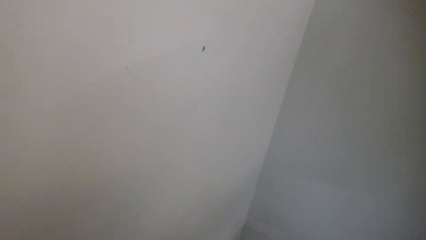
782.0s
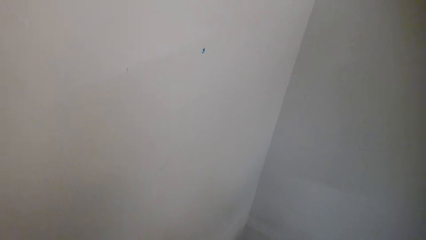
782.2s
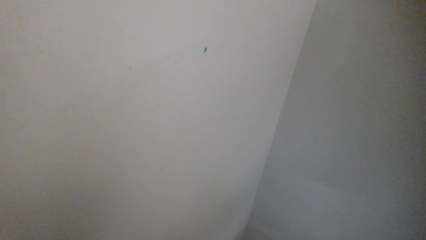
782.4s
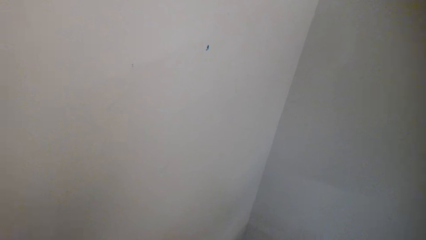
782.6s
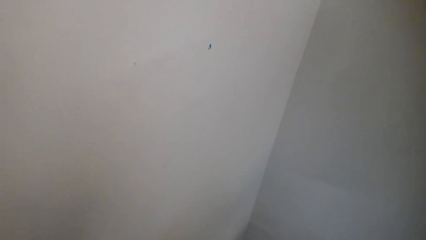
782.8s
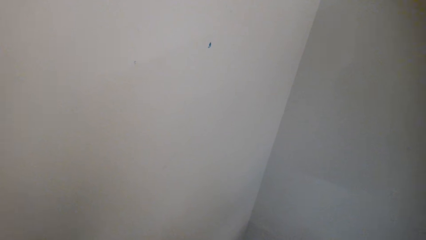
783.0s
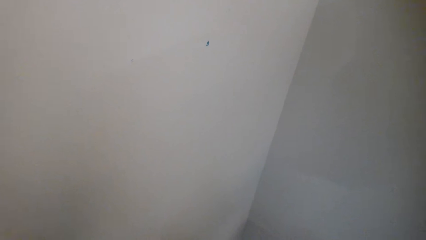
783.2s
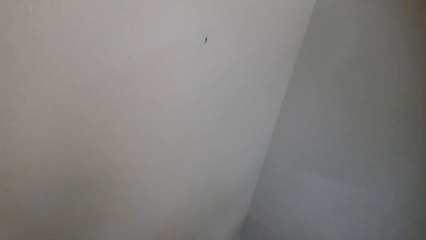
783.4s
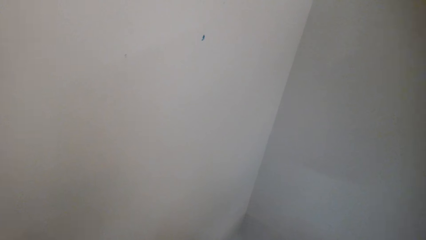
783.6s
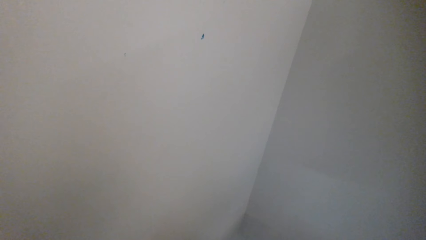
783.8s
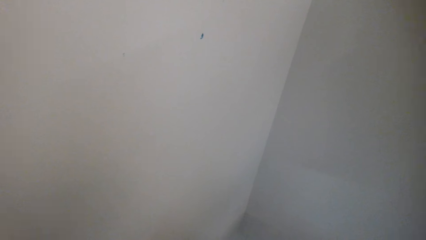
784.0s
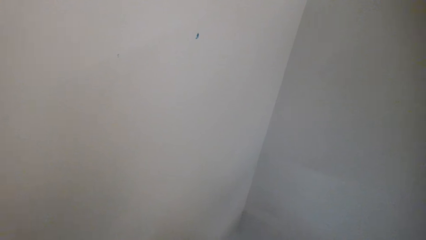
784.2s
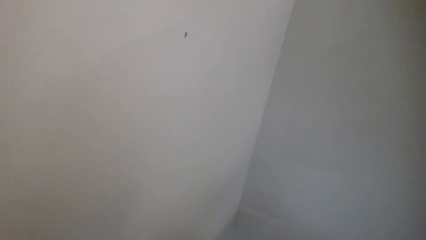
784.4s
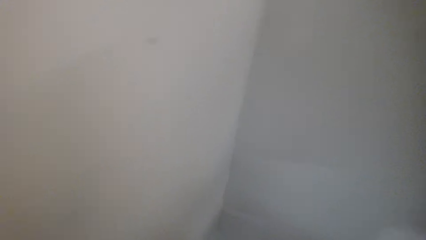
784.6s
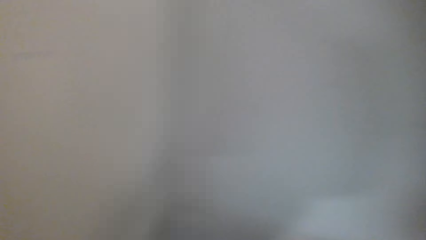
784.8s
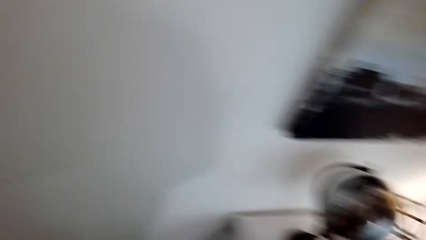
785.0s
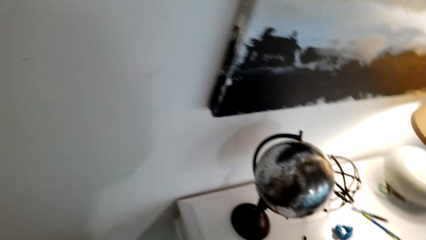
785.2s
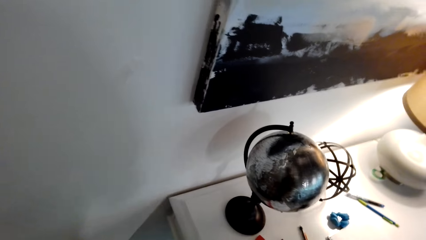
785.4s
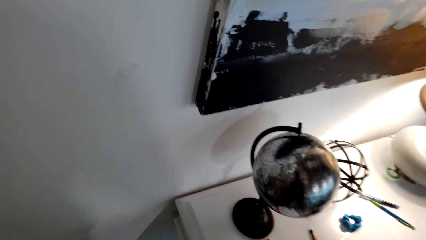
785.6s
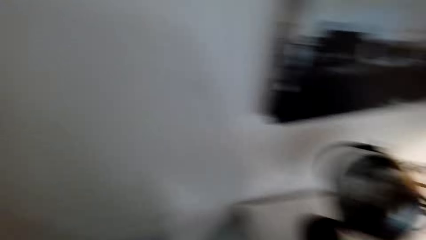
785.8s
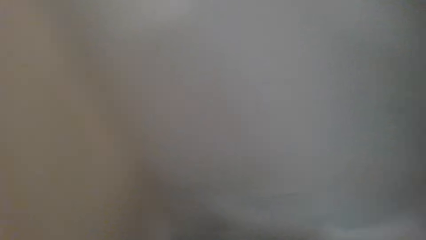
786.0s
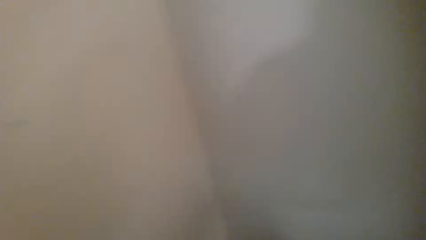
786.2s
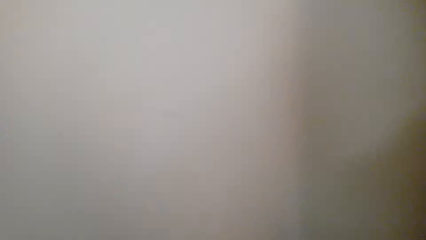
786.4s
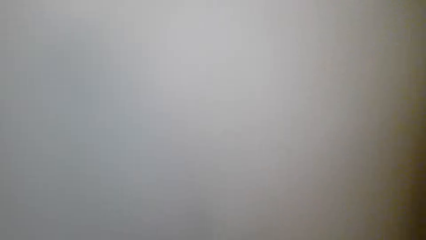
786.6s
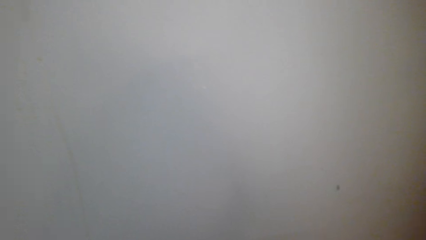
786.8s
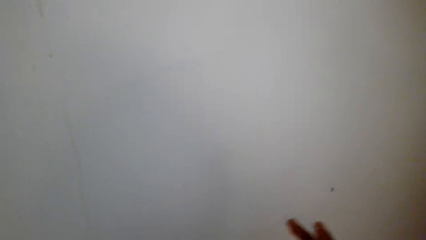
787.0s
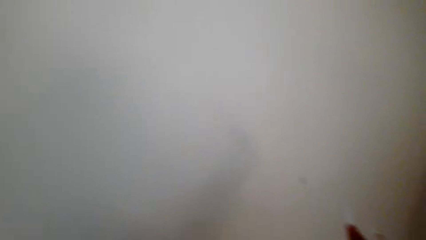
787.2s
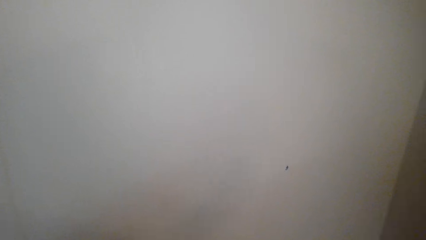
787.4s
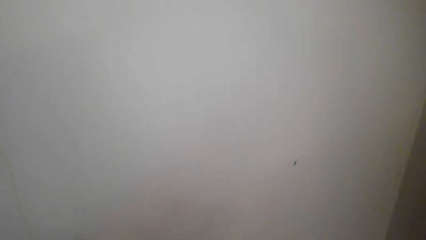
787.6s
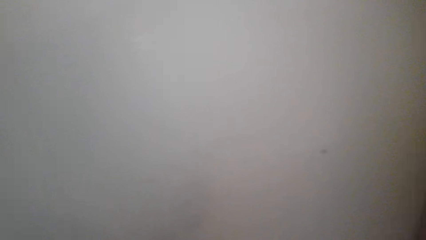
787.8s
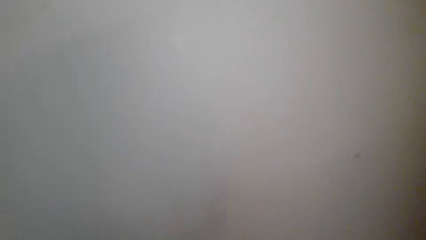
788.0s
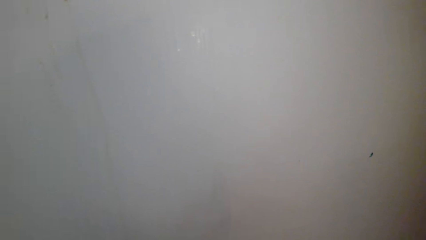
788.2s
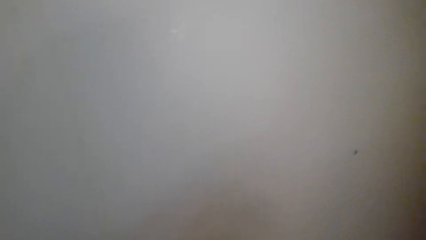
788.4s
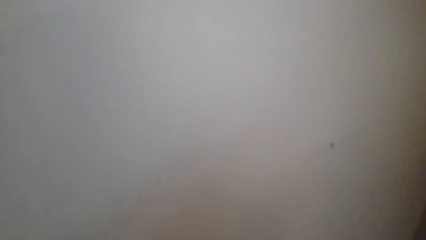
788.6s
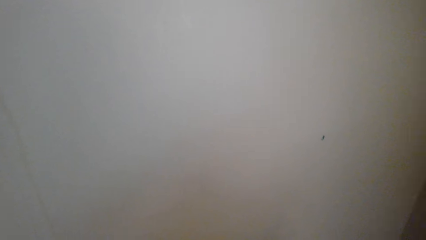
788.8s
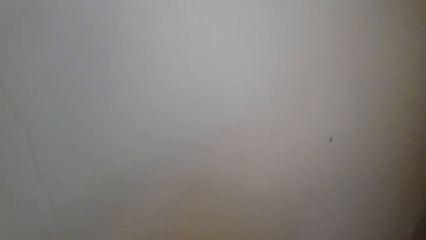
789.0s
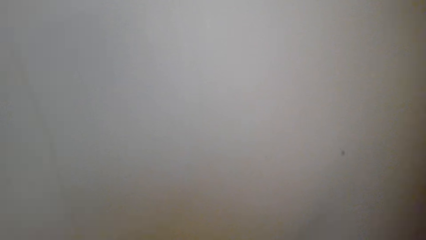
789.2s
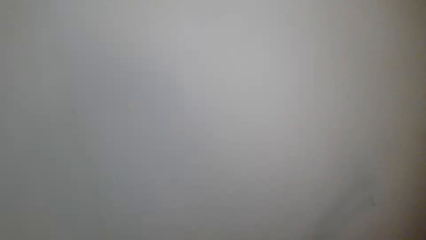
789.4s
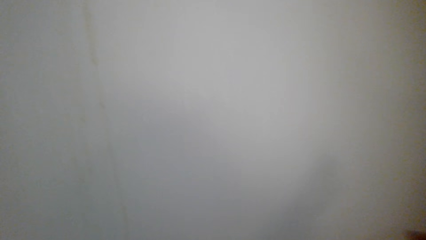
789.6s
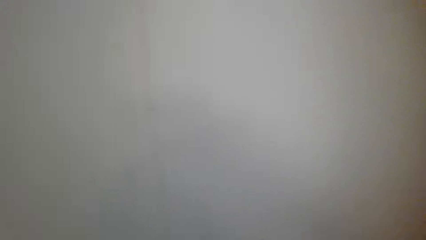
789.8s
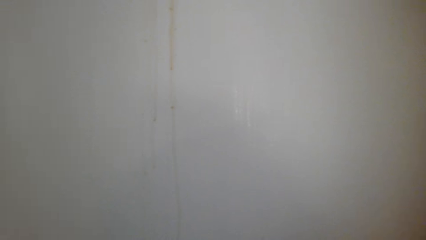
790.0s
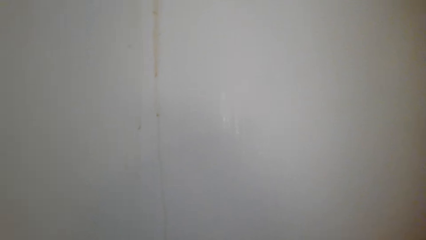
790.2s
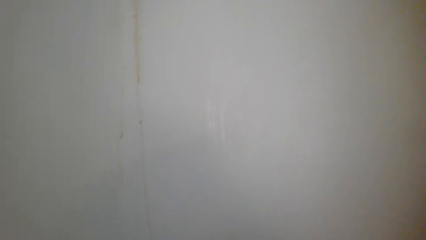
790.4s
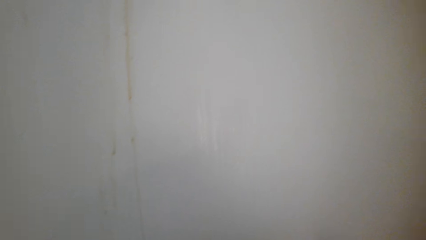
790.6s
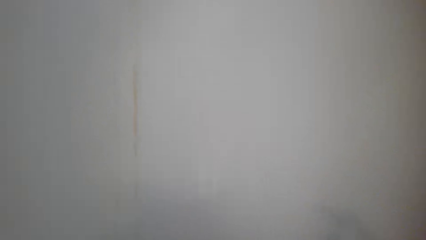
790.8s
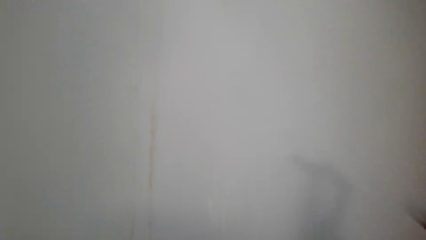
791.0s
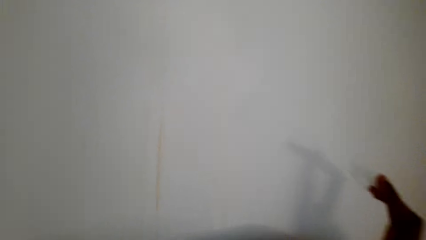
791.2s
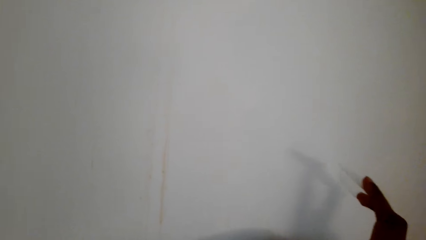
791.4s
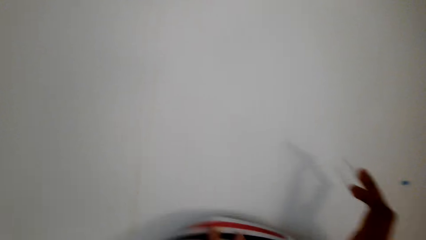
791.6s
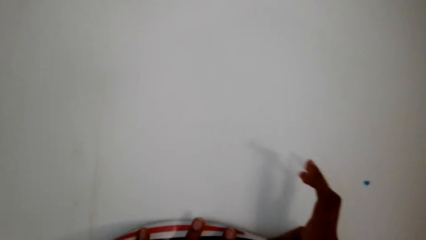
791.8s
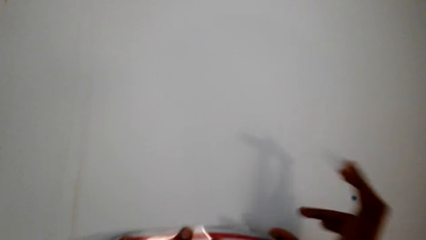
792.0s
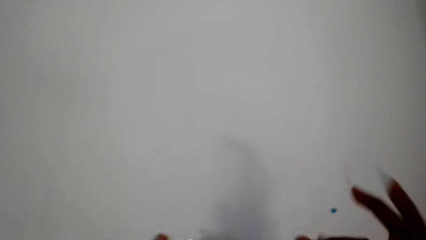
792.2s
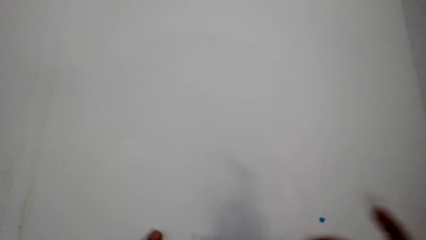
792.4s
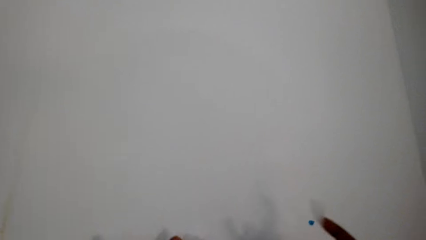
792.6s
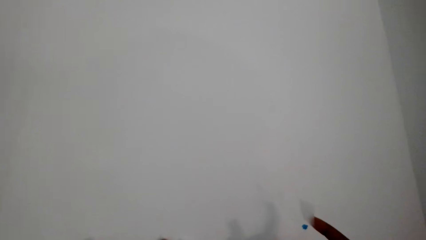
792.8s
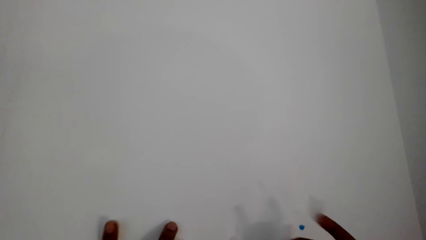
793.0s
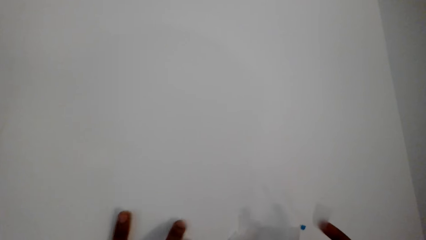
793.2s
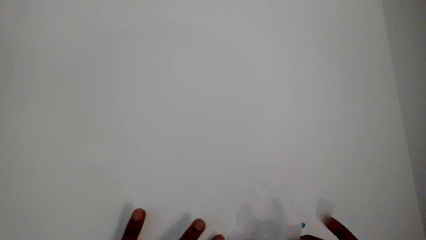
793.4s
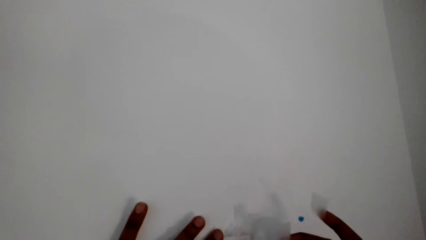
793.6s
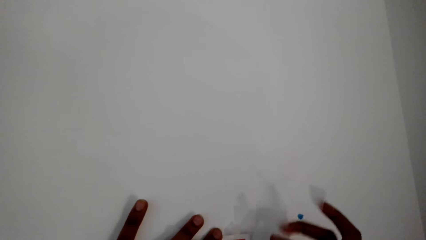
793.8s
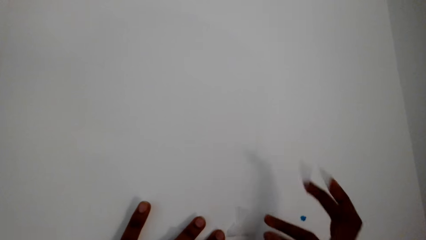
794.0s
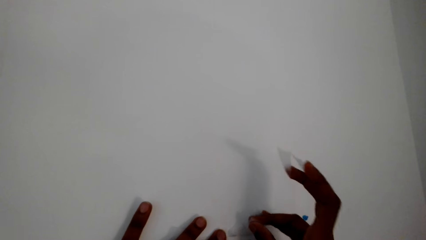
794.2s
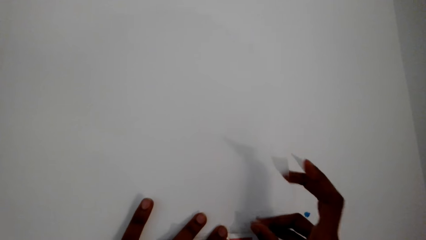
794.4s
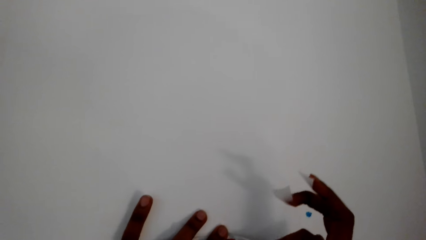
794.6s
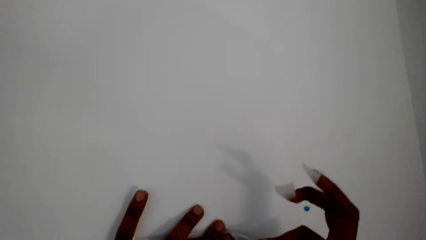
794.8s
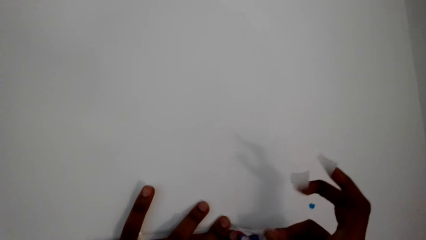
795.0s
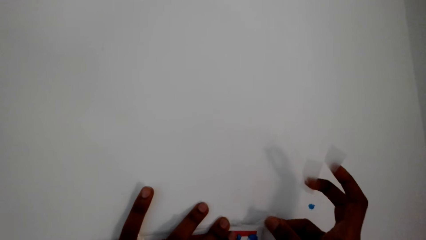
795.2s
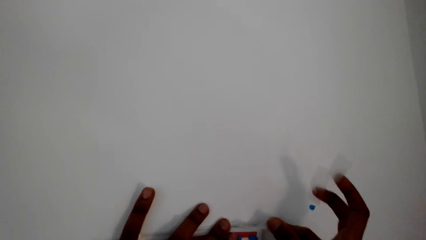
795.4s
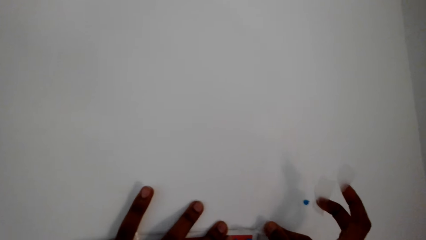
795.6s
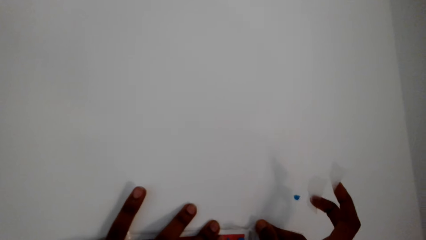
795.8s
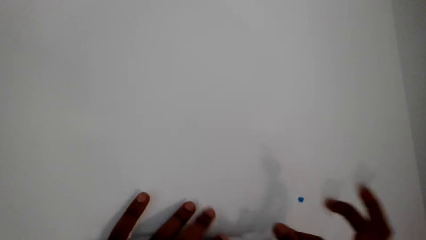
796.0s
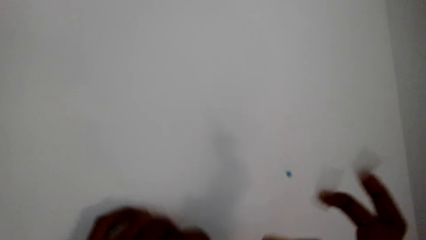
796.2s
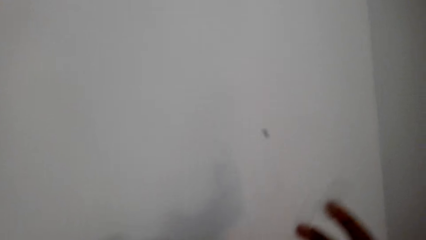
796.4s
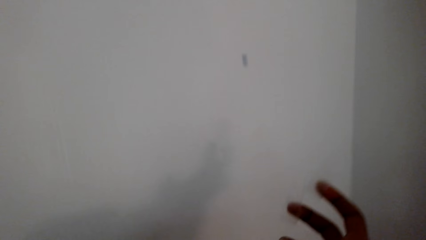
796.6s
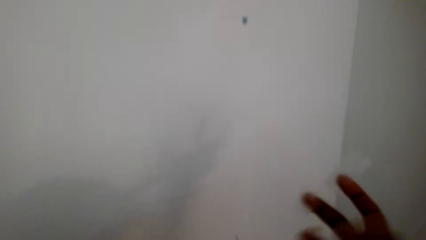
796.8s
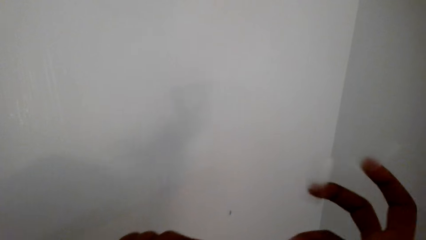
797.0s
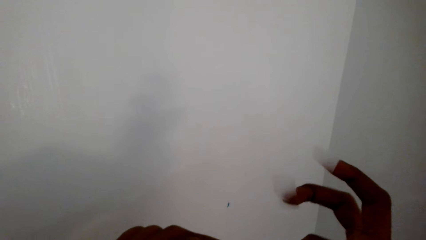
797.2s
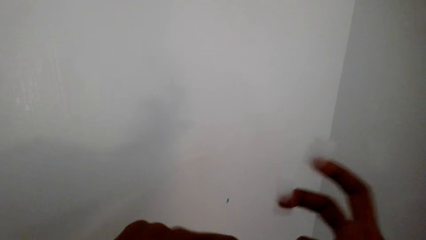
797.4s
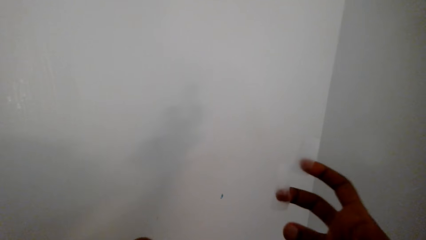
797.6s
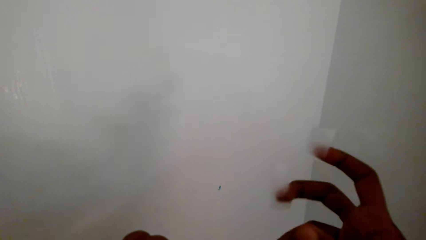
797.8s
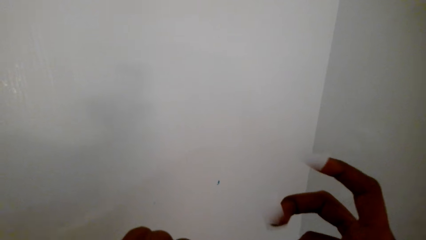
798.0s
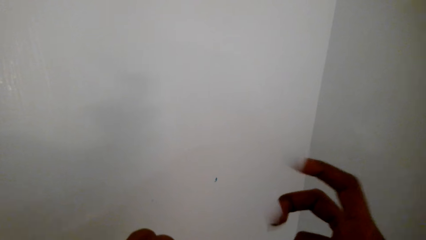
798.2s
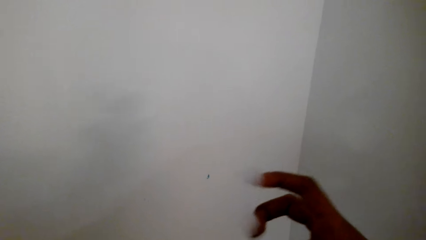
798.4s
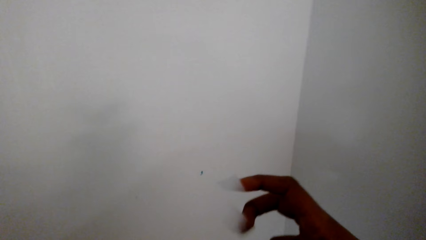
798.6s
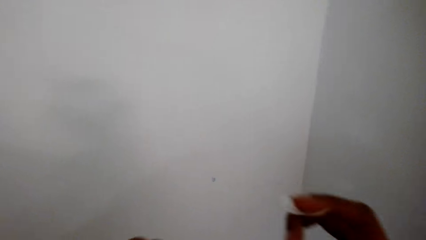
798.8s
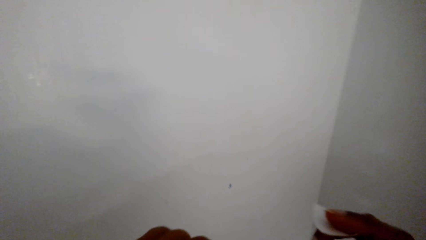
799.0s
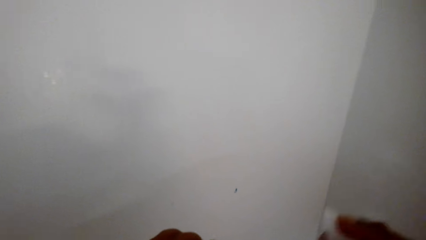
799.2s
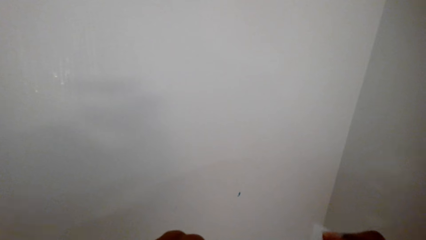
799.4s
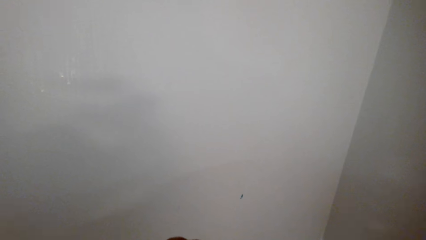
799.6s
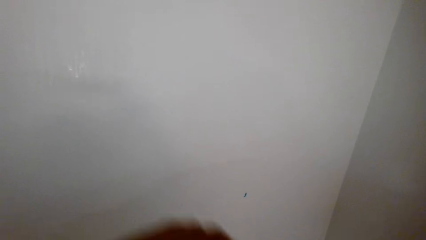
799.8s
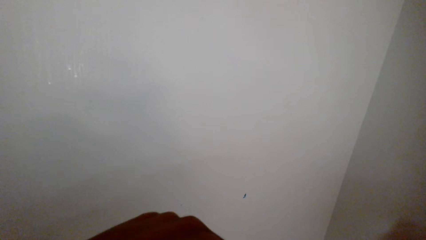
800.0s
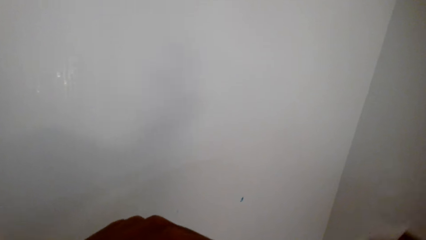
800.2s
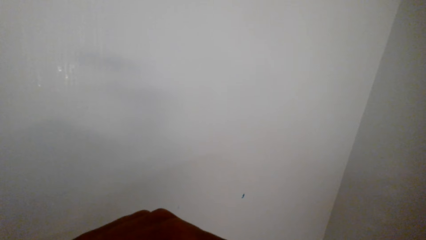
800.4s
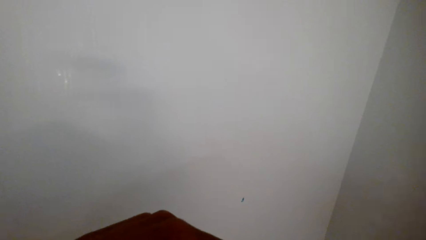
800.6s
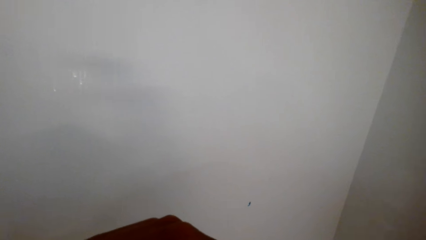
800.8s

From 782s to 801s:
The camera wearer looks around. They stick the paper on the wall with sellotape.
